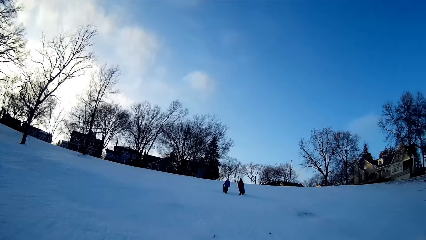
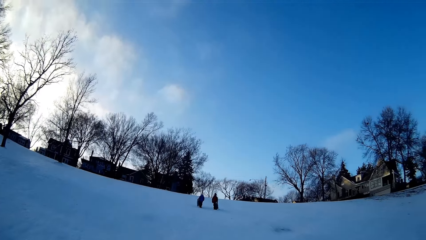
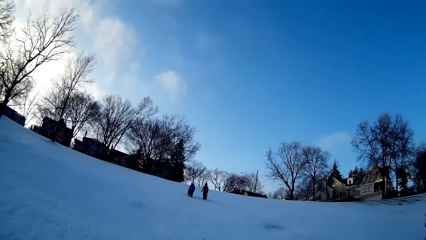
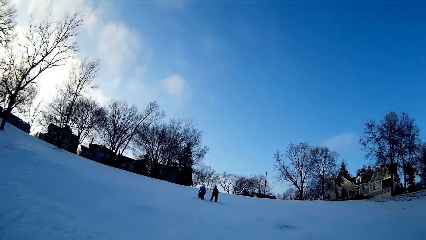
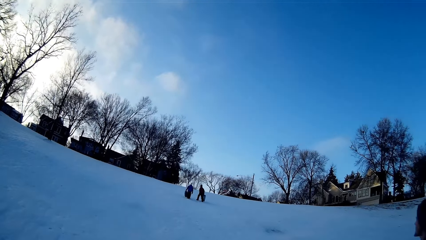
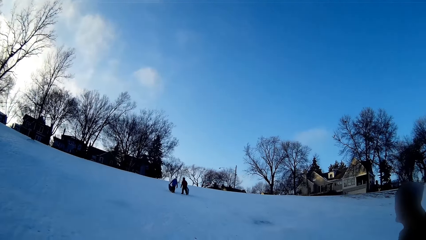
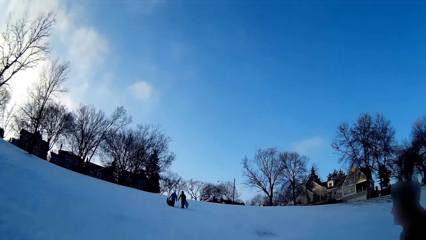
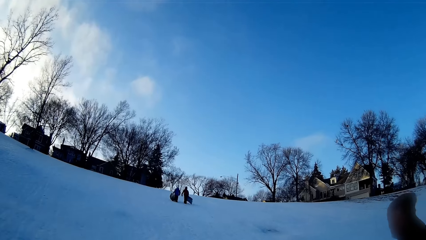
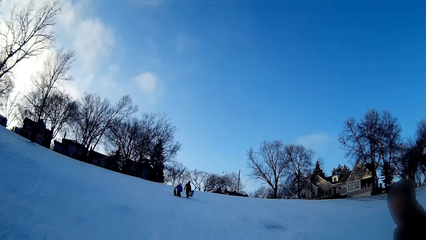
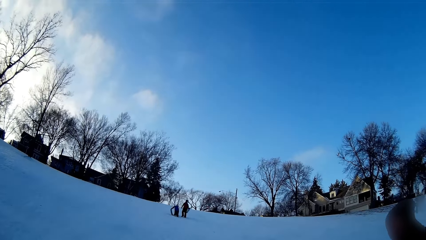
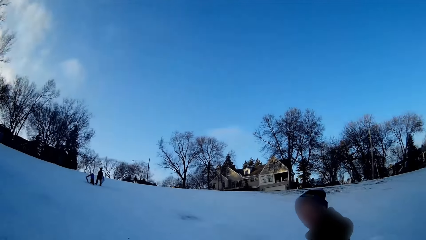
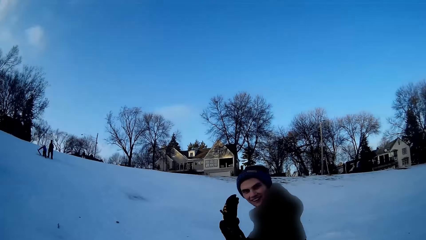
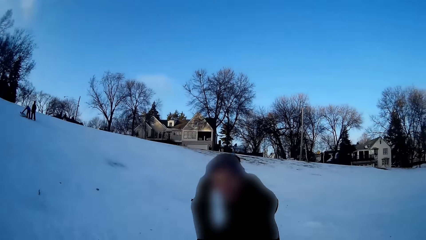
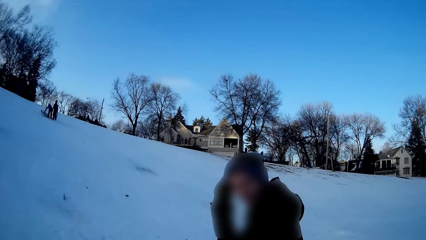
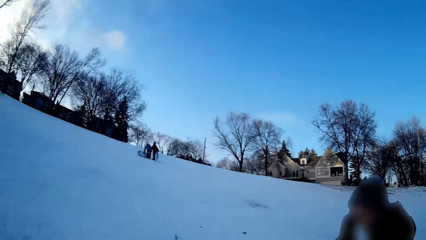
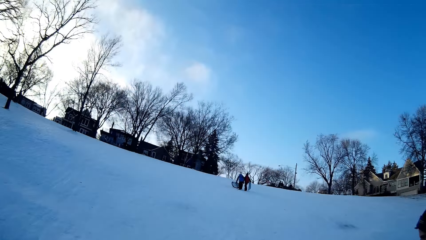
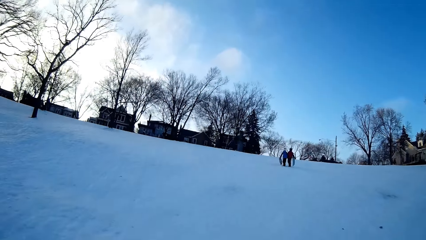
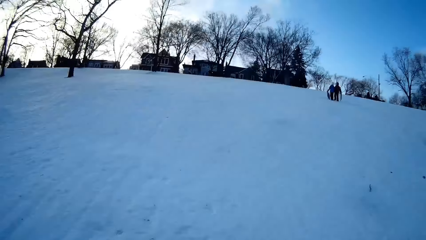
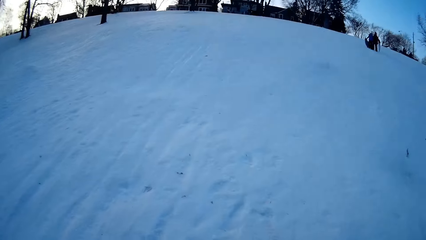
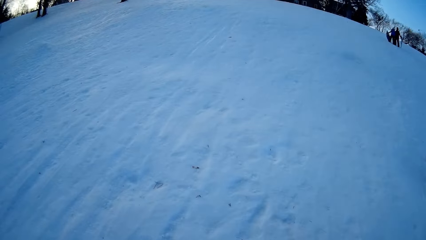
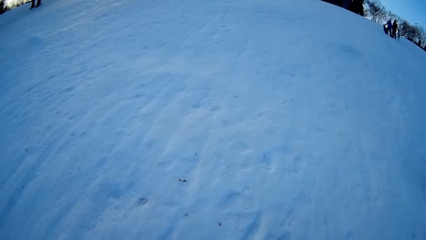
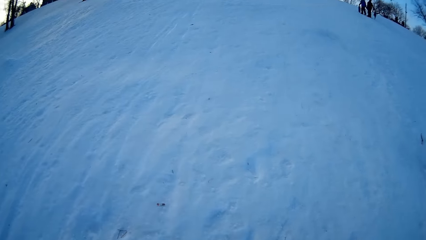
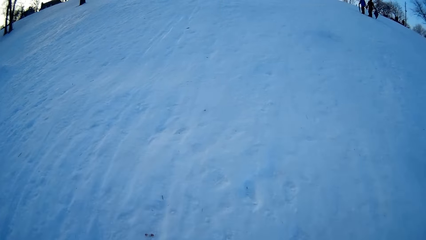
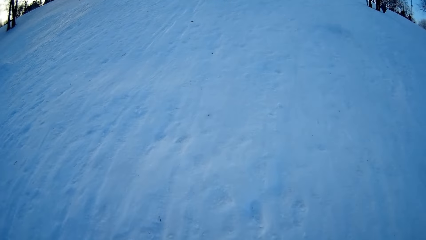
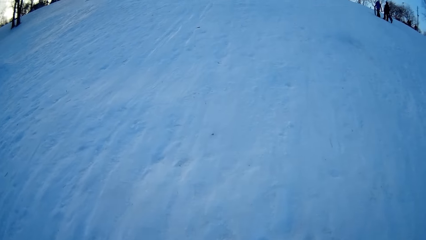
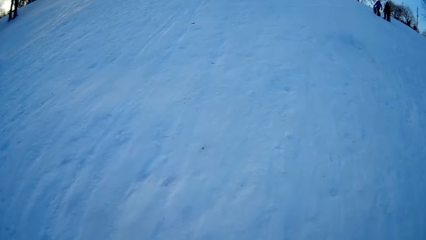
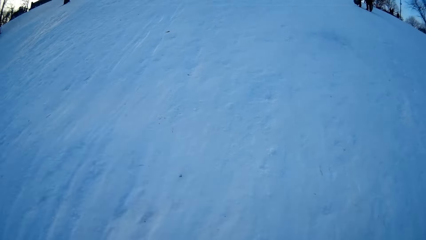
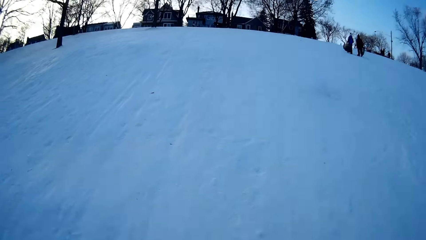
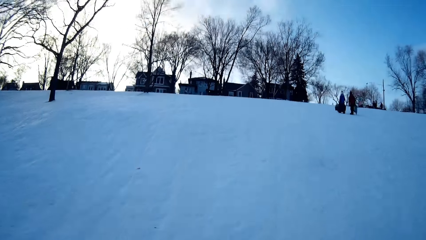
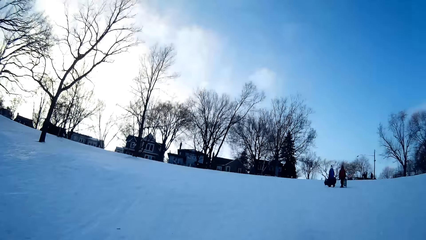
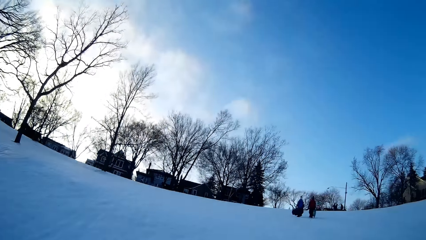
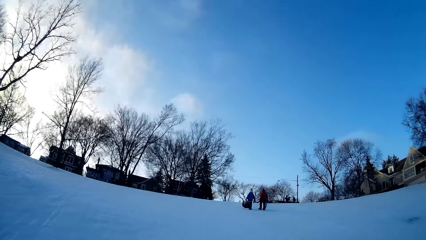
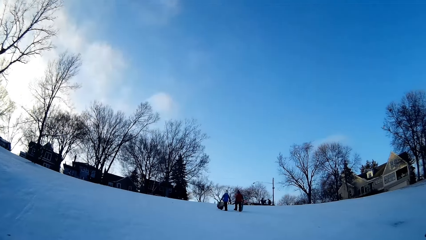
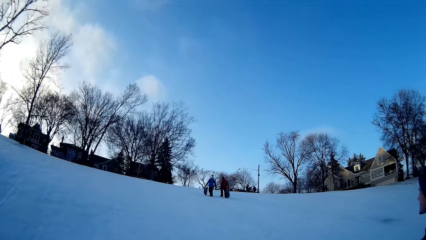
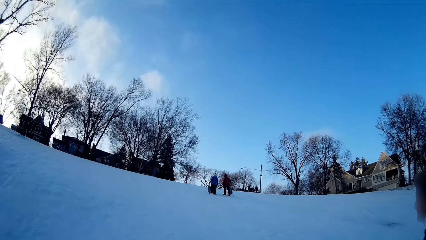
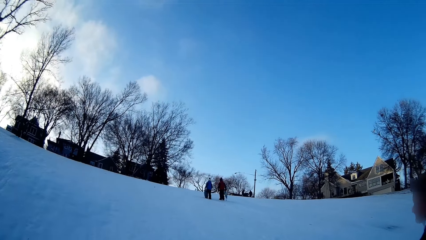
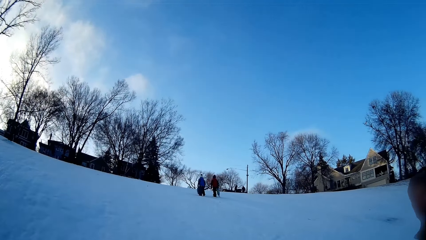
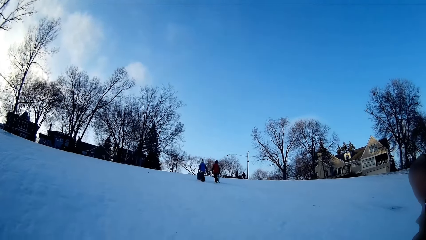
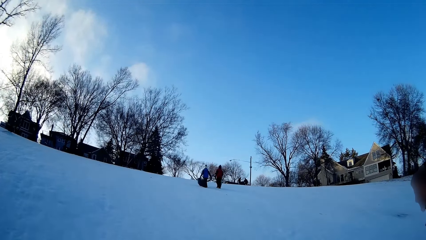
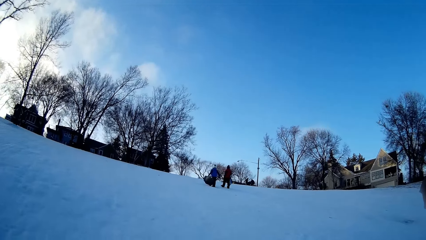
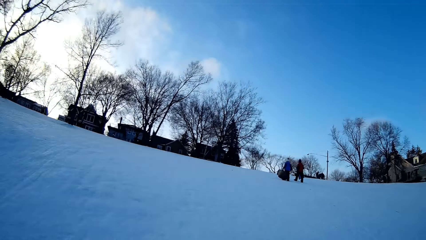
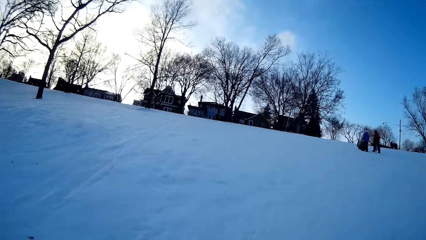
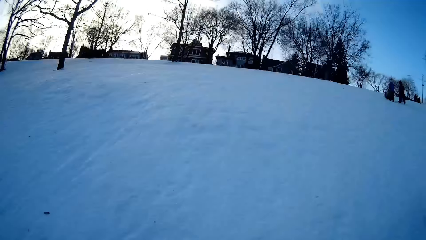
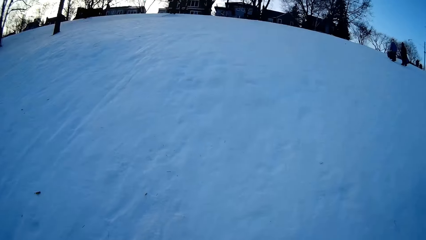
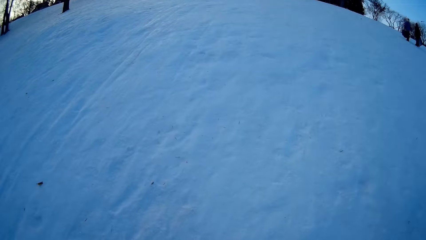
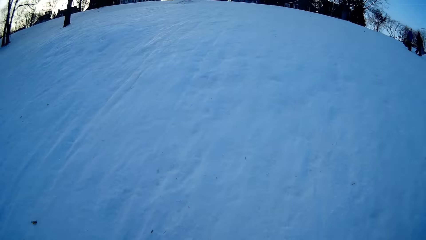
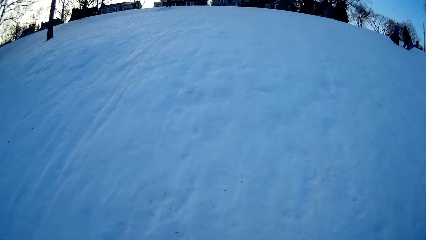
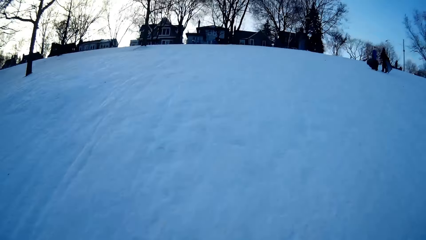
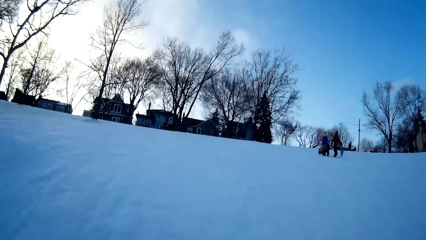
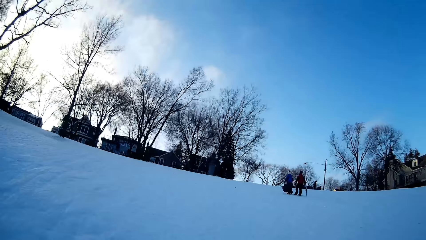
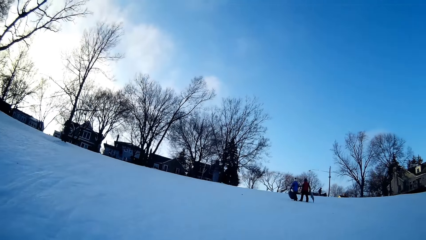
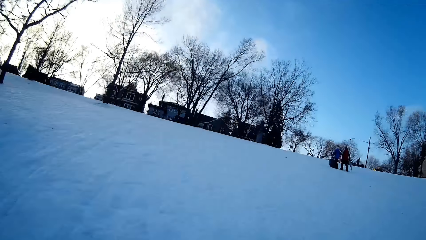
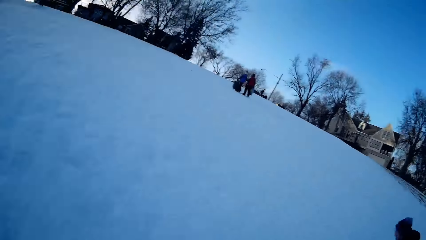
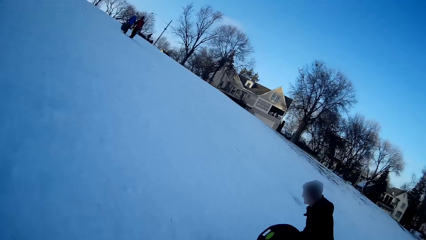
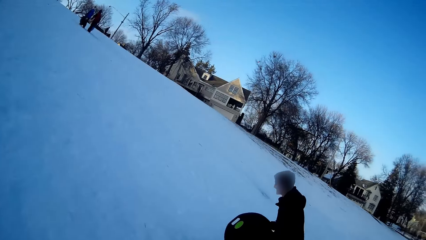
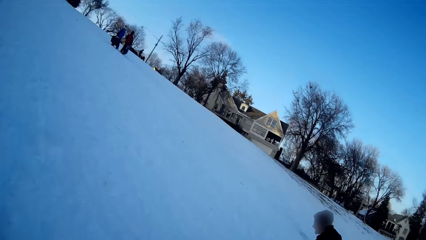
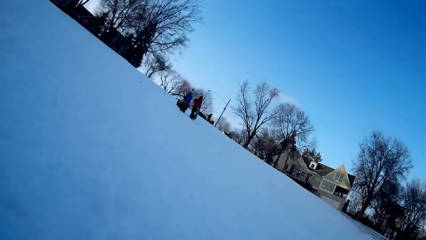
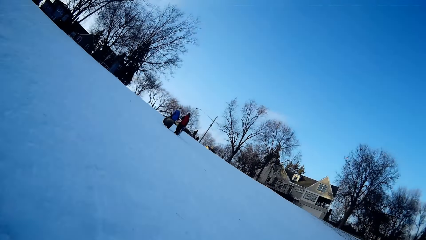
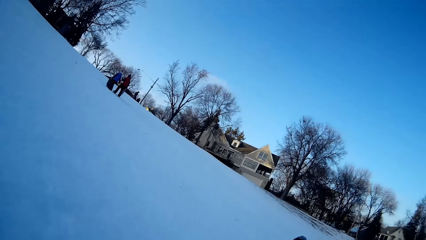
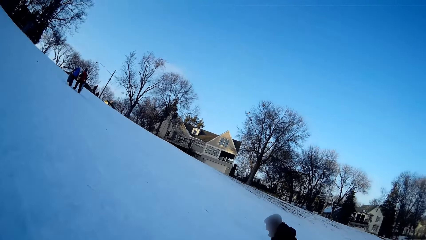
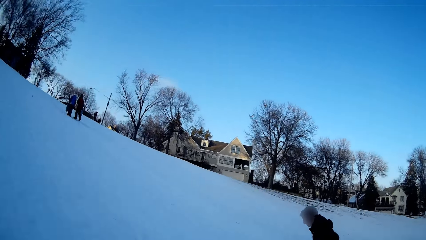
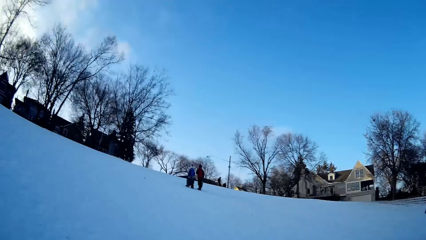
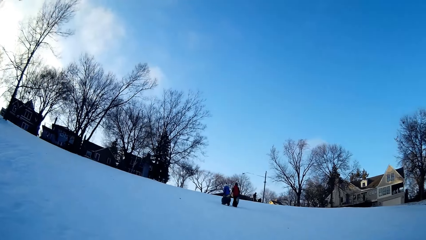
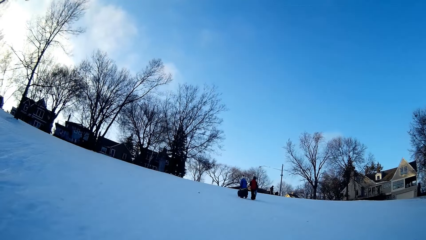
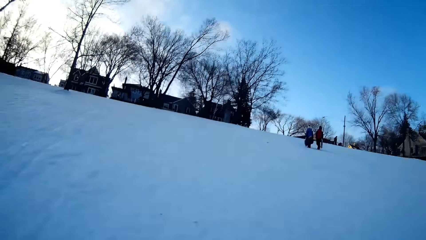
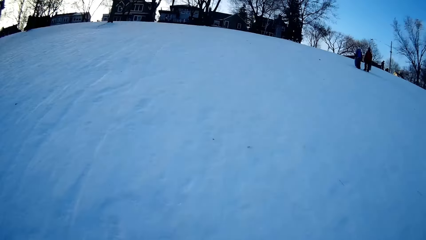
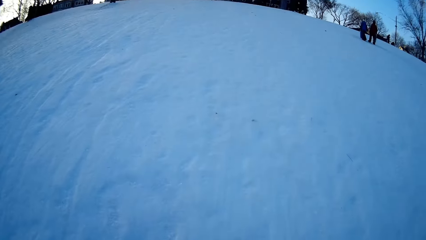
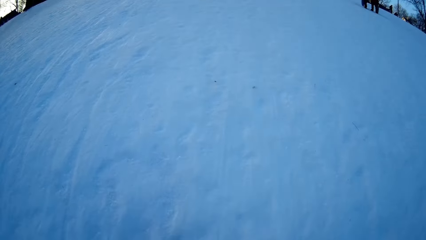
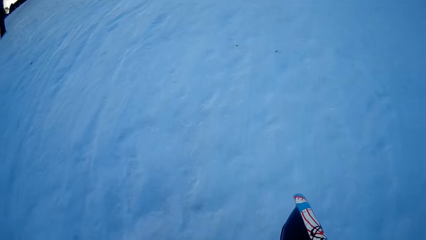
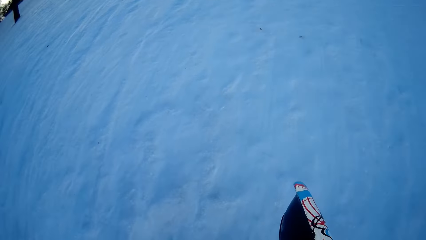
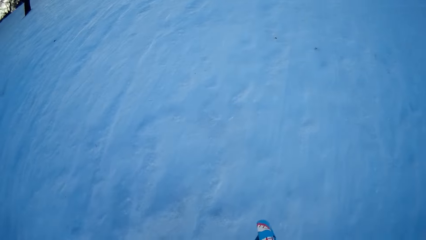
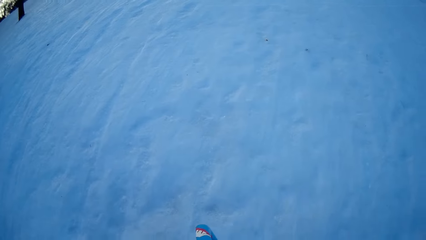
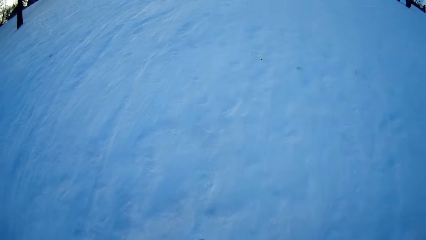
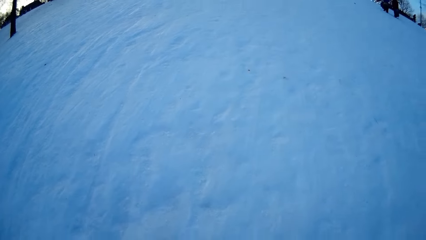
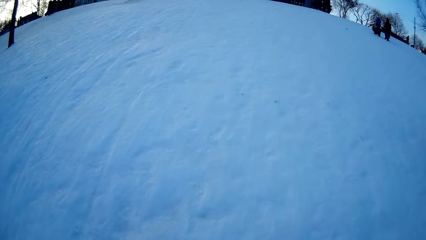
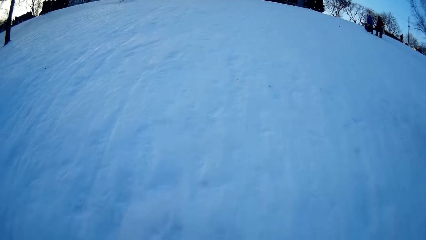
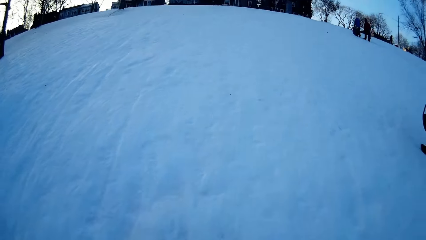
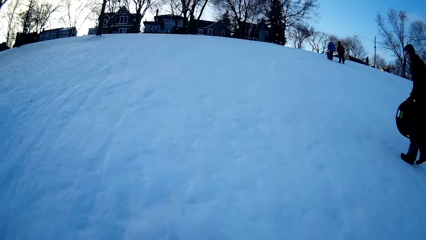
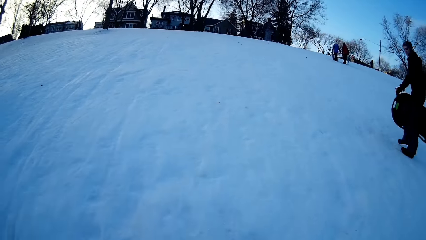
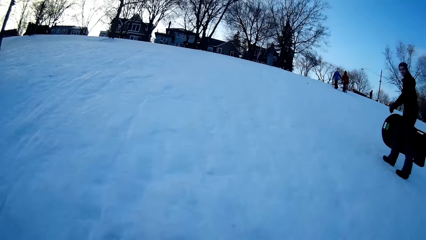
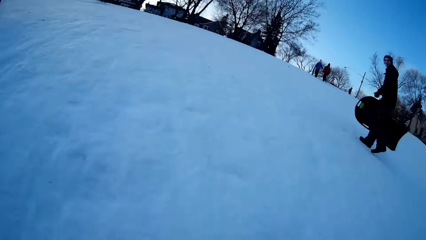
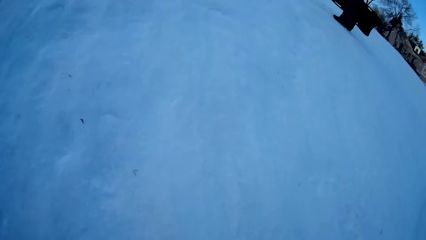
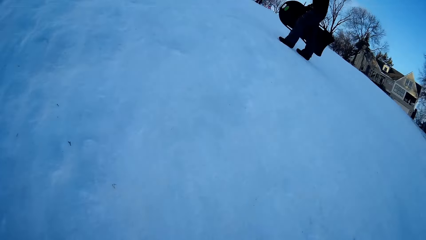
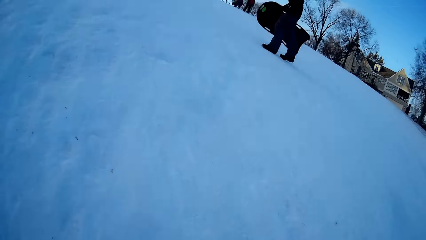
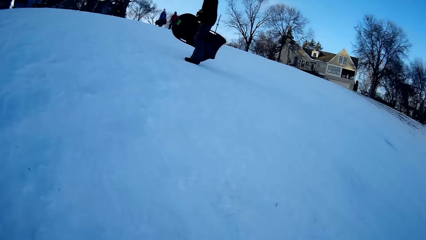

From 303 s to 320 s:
The camera wearer looks at a man. They look around the snow field. They look at the man. They look around the snow field.
